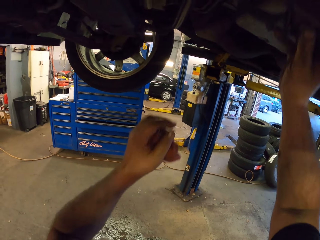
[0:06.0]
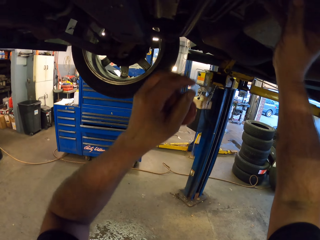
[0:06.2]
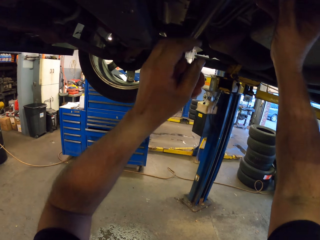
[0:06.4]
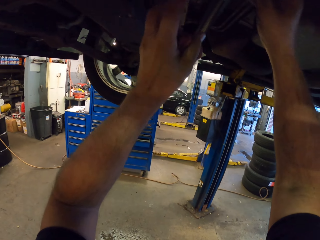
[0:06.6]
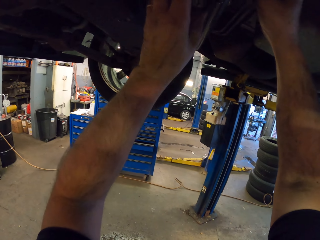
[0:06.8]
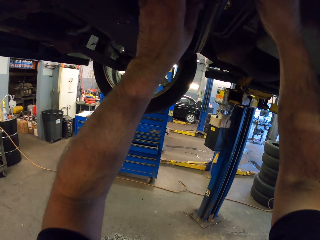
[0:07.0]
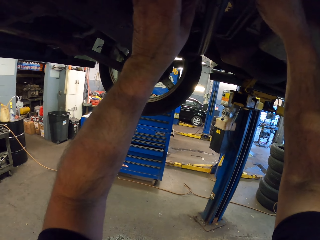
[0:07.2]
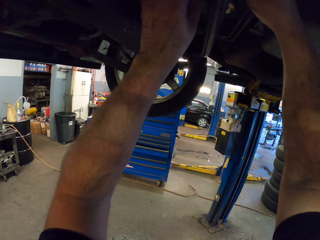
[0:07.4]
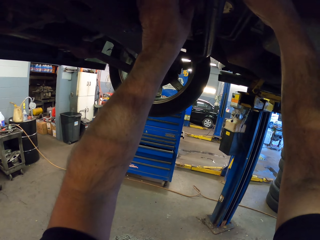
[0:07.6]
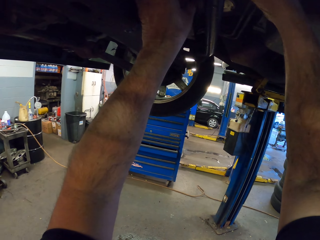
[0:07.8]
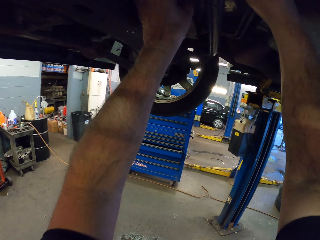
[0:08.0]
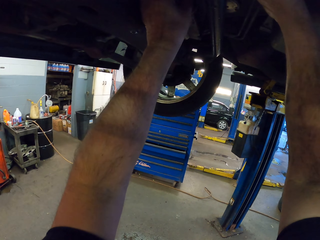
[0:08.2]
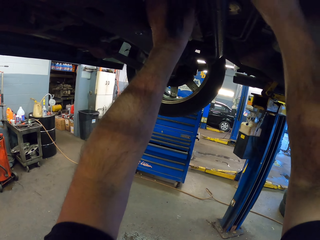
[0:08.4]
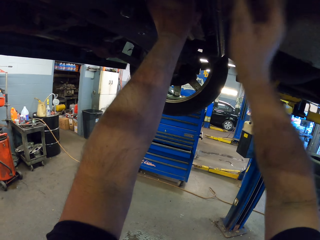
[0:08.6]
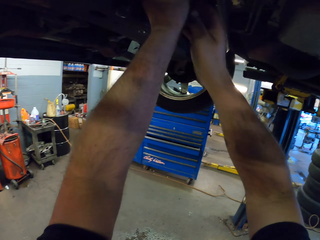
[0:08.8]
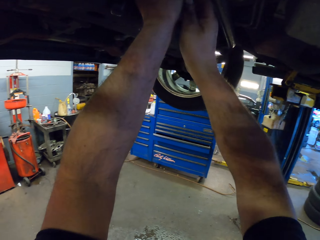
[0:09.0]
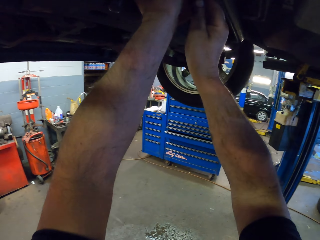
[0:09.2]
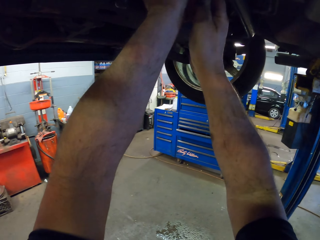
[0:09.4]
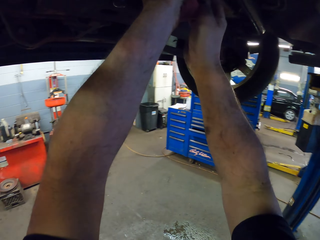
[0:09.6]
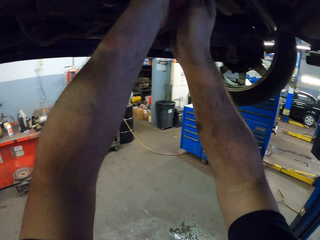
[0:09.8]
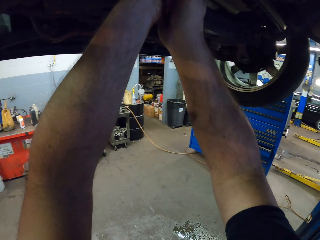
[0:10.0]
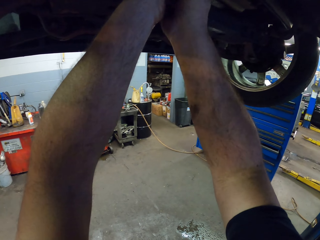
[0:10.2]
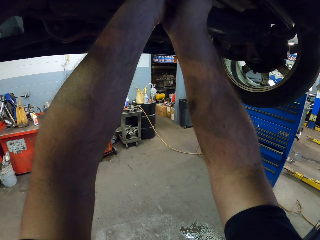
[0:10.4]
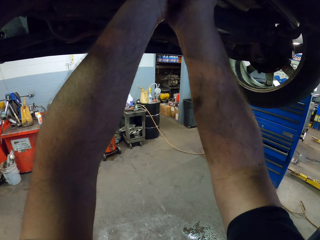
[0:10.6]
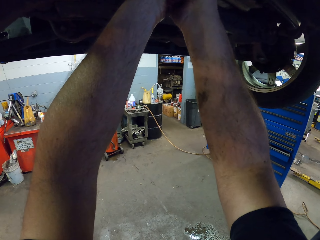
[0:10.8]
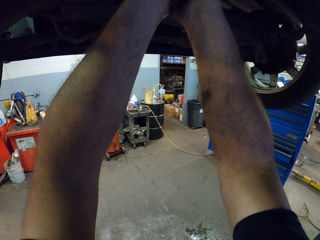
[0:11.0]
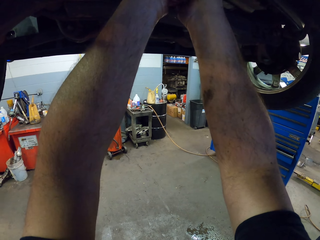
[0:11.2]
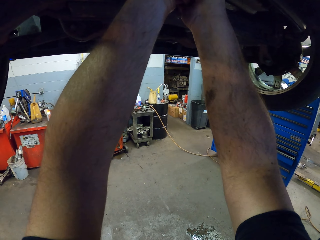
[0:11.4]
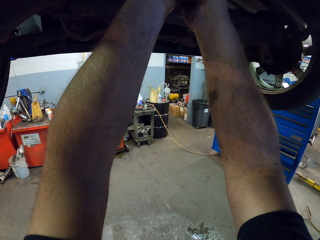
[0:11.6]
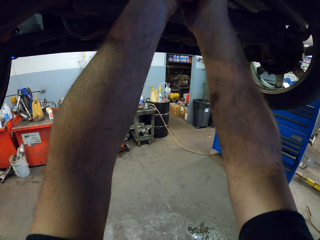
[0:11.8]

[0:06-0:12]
The camera wearer fixes something on the vehicle car brake.

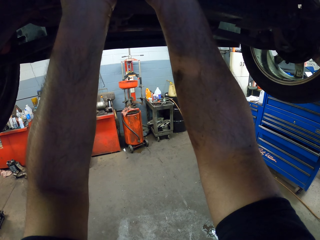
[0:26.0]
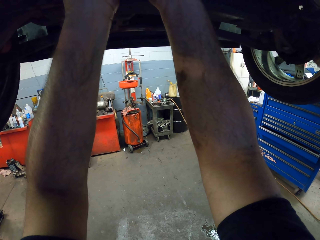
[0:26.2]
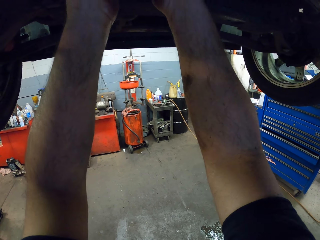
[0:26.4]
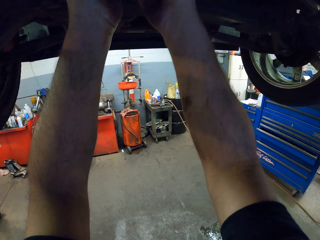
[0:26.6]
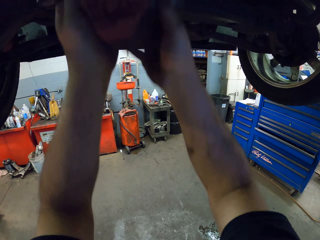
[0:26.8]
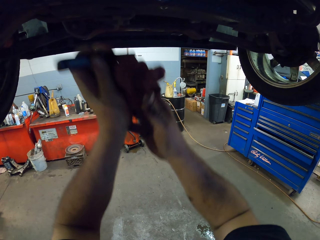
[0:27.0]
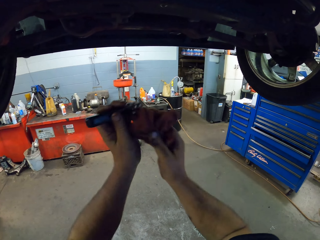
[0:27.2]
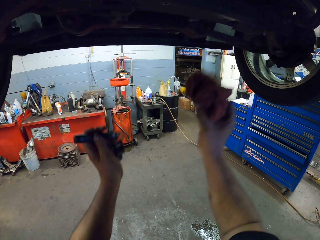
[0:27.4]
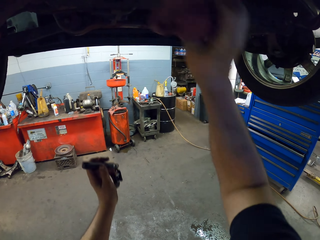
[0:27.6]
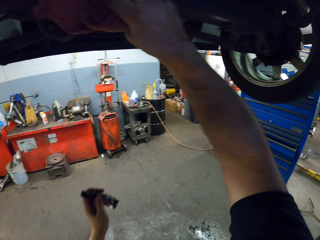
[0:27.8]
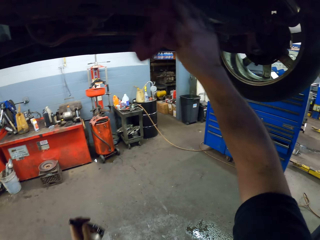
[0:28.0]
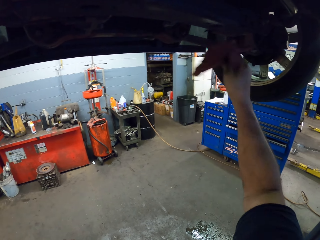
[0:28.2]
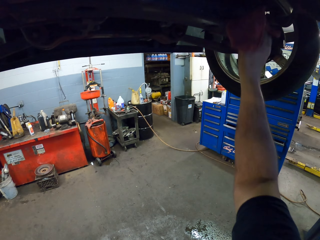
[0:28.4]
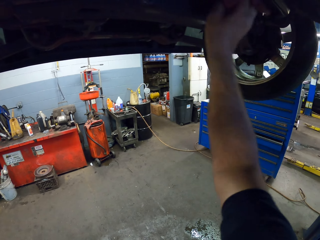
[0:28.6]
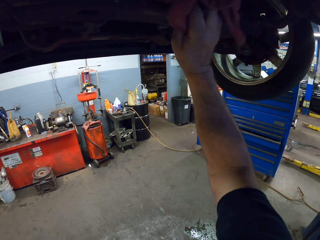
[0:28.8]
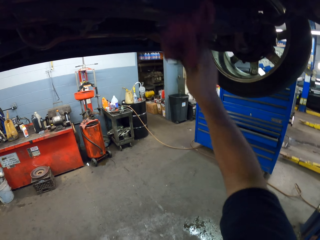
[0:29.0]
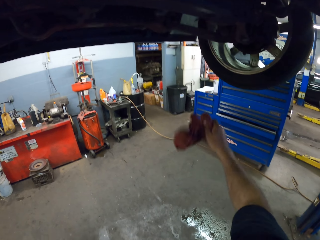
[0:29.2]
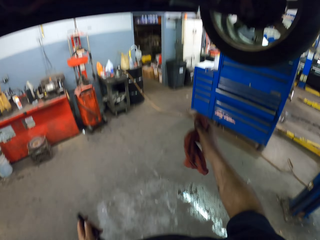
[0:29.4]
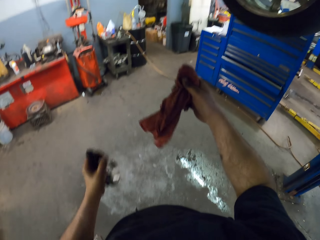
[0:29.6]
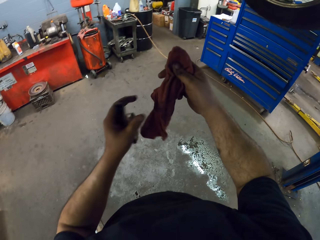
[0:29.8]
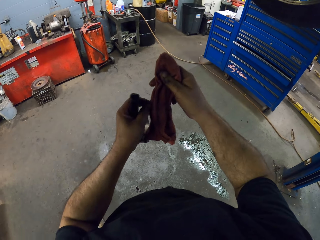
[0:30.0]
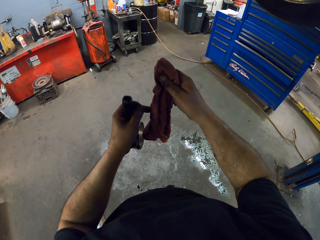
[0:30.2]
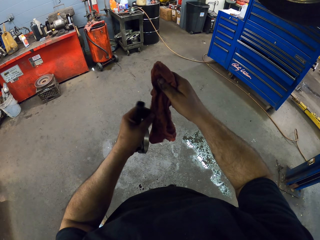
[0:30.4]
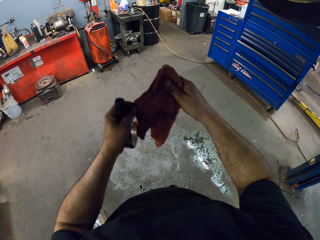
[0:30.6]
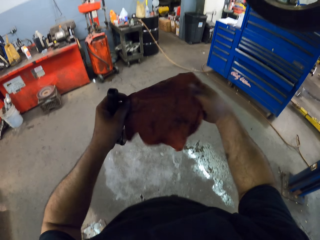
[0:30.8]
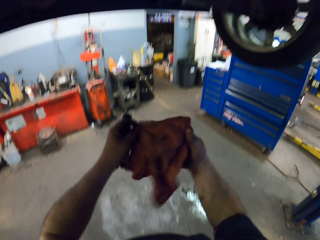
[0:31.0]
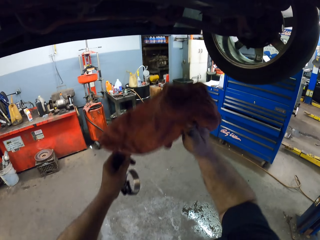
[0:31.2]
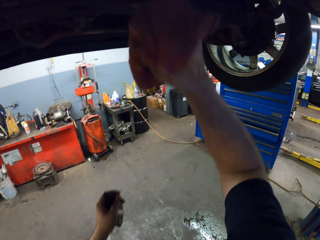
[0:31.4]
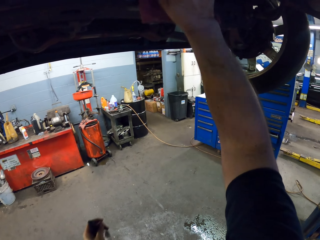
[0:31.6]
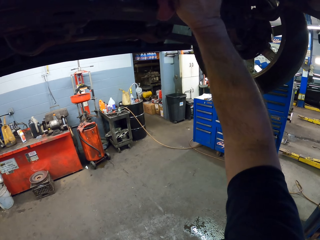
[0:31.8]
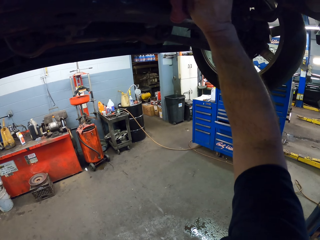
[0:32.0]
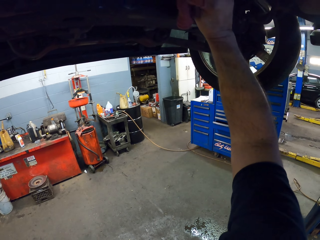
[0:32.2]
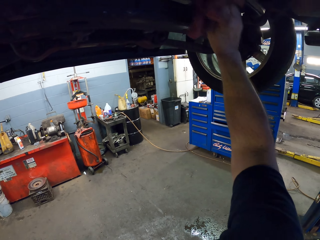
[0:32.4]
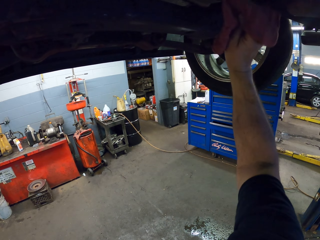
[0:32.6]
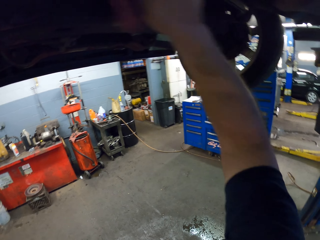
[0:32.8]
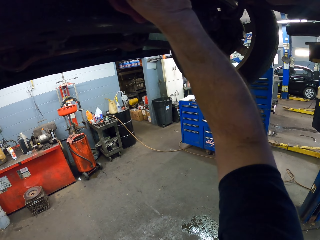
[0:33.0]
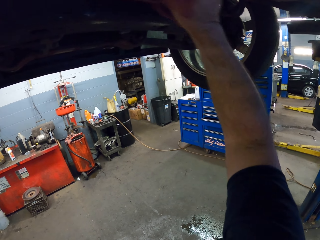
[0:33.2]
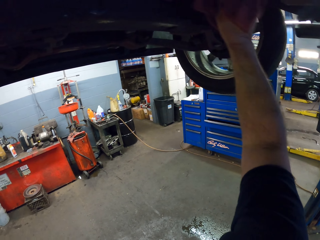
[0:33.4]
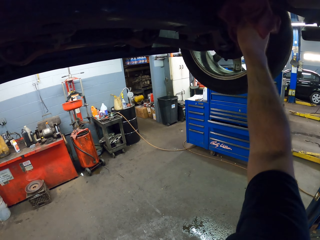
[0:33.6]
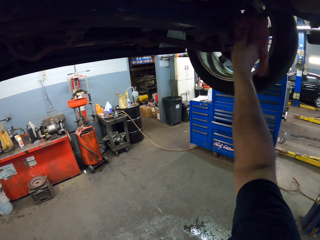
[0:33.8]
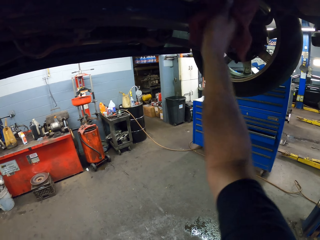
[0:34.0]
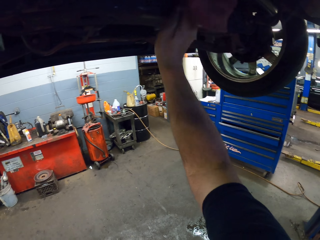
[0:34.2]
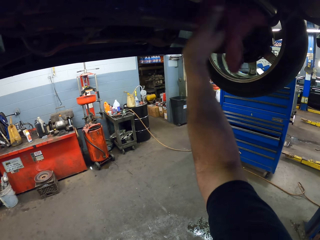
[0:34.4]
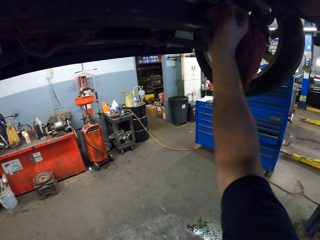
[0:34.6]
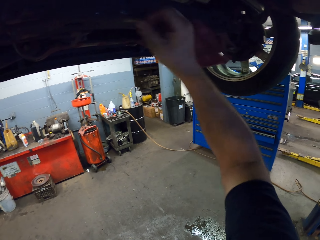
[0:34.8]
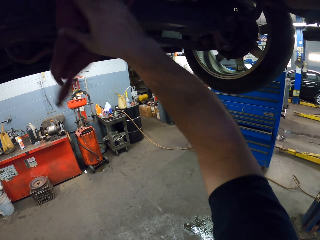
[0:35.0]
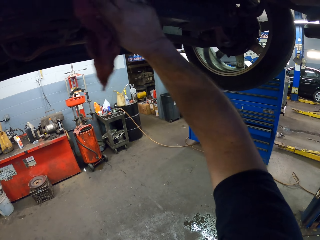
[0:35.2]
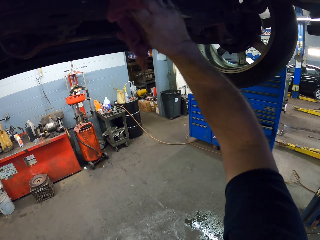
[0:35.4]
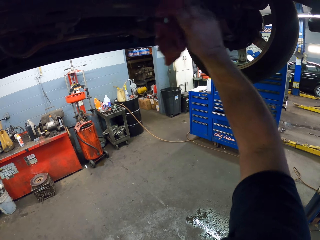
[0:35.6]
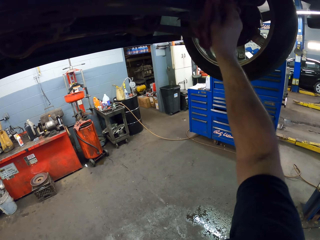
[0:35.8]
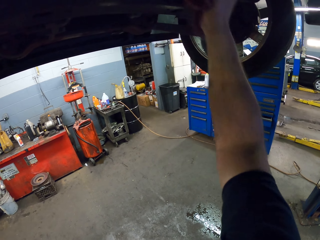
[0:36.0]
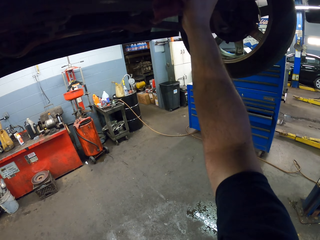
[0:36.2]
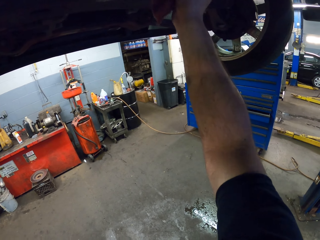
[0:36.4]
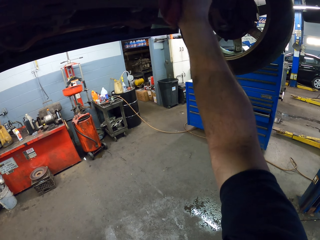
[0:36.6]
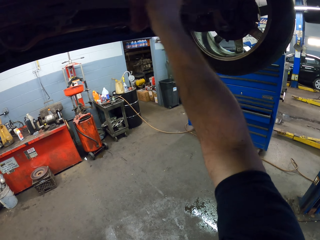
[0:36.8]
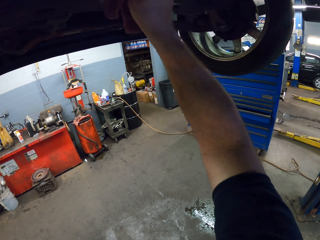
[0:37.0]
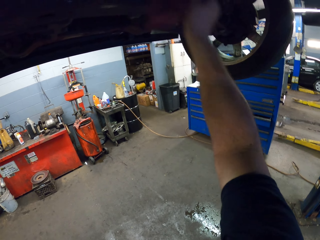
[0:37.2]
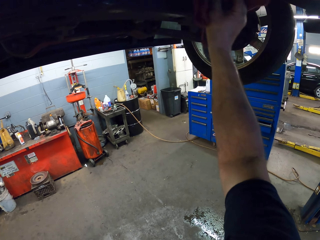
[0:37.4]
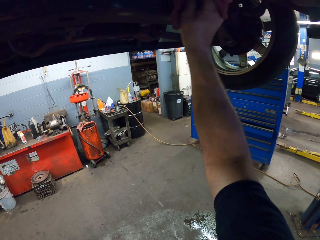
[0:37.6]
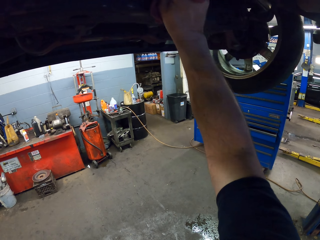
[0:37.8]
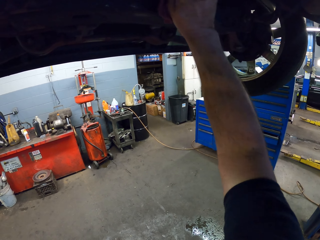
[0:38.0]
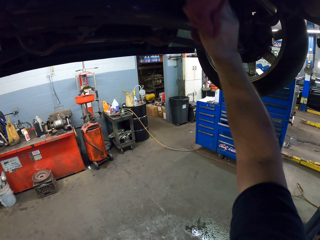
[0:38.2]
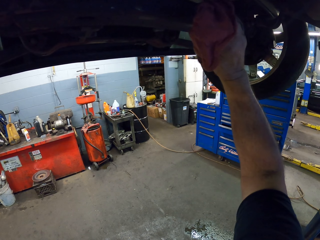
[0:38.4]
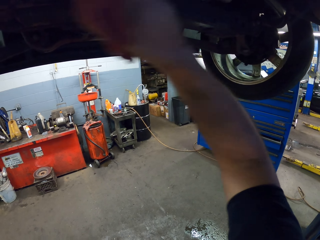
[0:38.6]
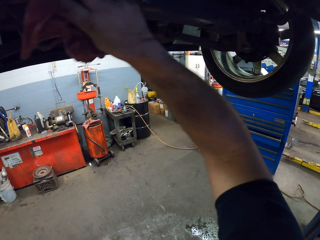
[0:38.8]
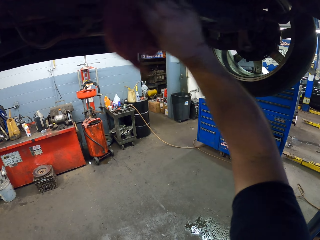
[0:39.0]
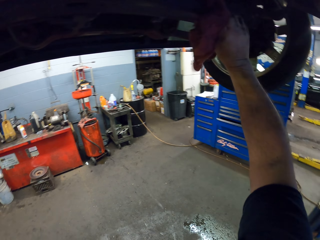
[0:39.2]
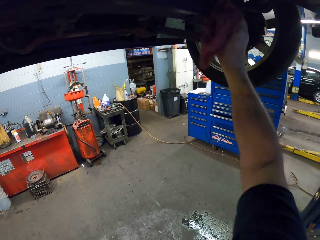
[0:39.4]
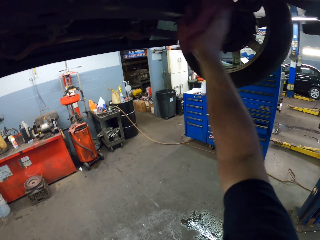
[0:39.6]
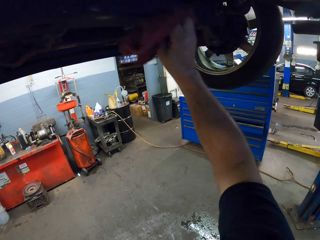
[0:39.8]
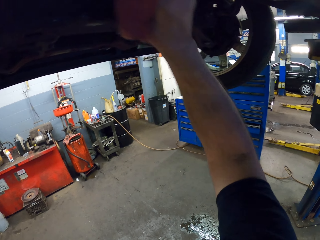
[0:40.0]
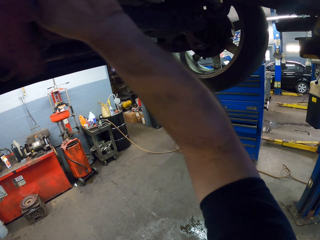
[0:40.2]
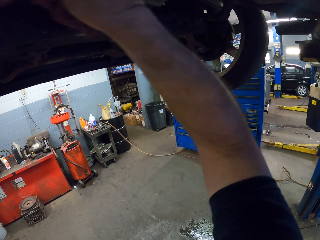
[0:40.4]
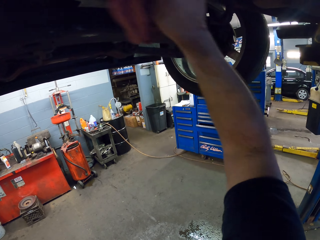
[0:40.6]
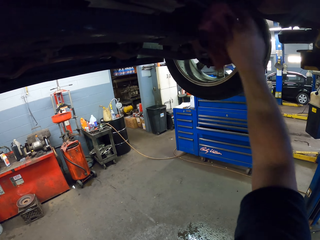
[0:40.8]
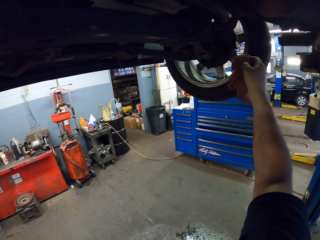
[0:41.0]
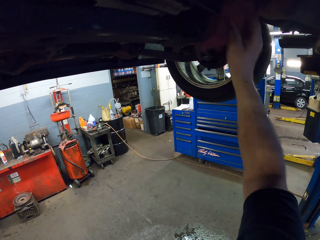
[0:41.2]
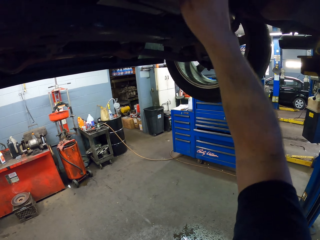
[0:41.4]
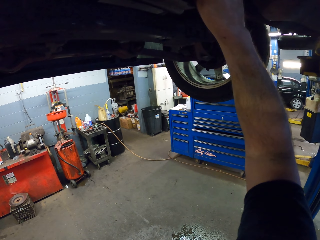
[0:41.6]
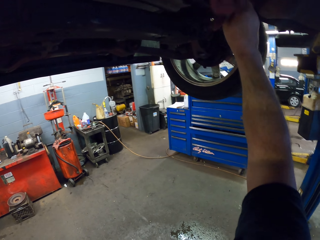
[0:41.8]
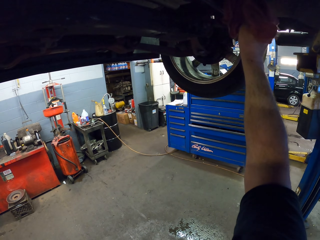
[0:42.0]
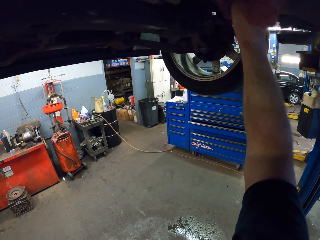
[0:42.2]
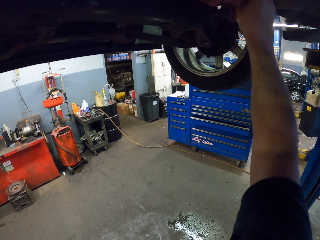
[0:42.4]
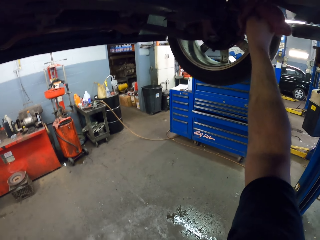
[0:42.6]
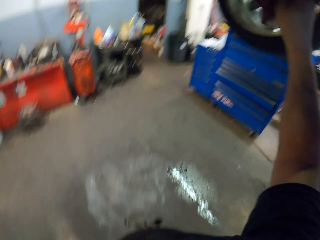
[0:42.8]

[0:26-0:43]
The camera wearer wipes the vehicle car brake.
